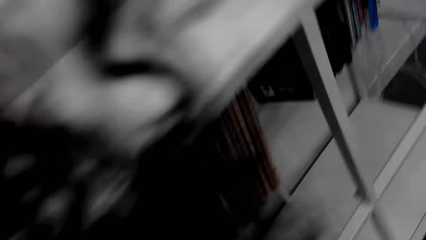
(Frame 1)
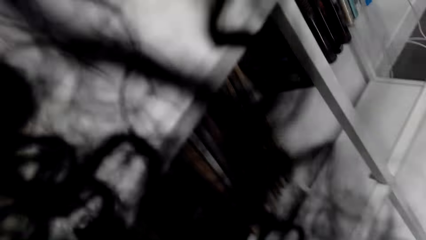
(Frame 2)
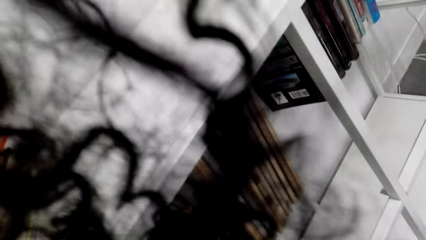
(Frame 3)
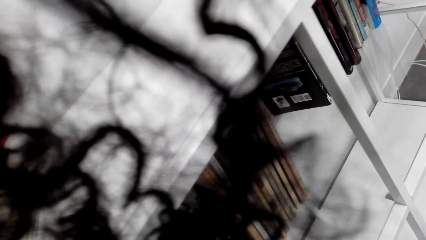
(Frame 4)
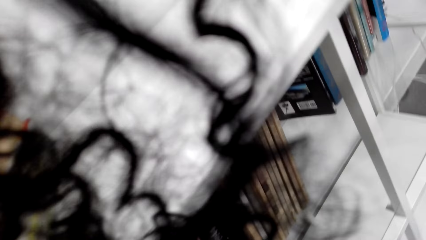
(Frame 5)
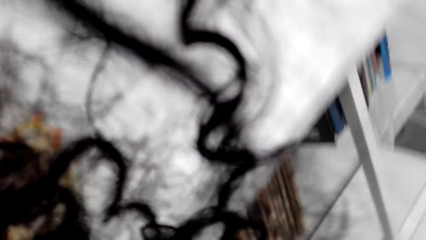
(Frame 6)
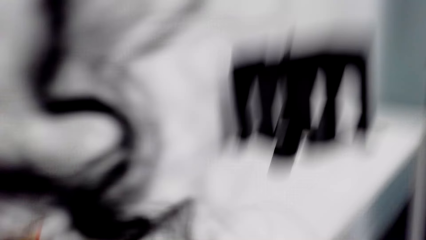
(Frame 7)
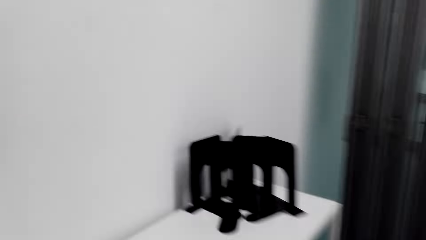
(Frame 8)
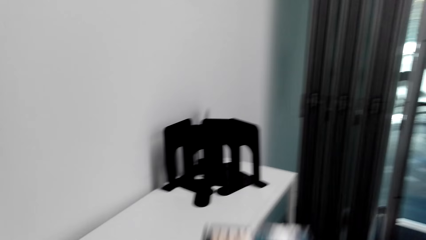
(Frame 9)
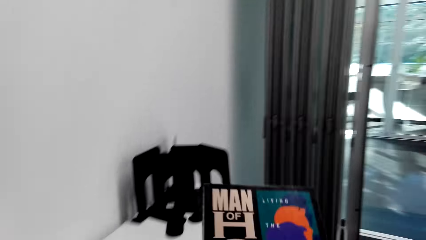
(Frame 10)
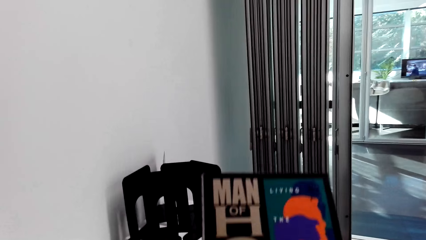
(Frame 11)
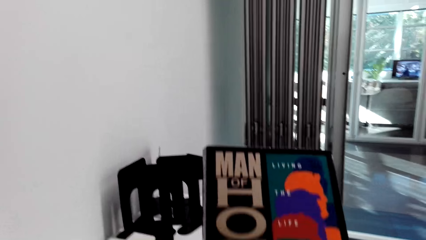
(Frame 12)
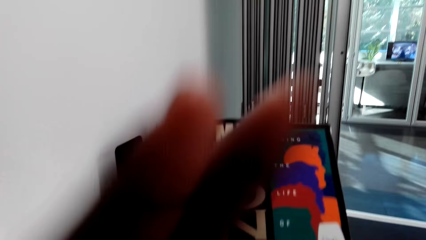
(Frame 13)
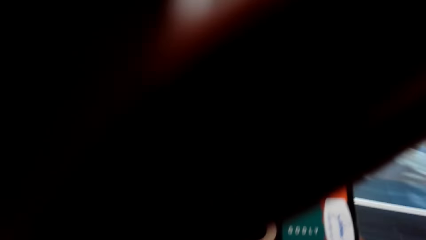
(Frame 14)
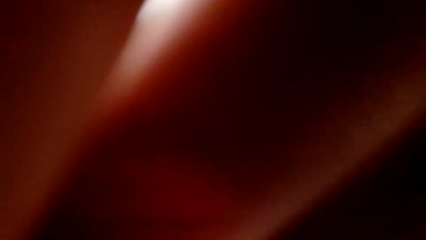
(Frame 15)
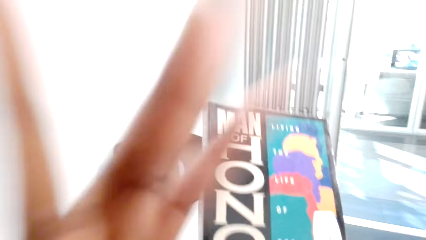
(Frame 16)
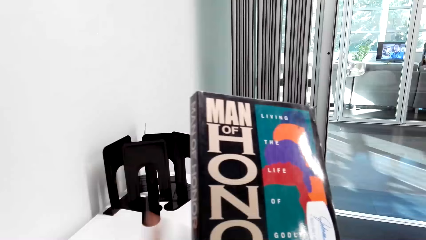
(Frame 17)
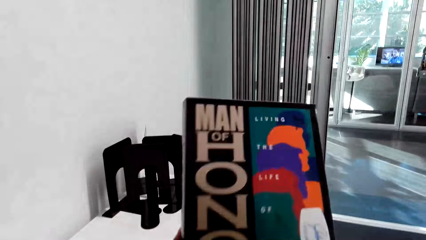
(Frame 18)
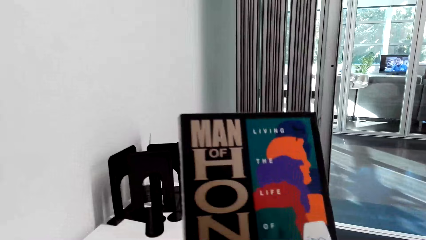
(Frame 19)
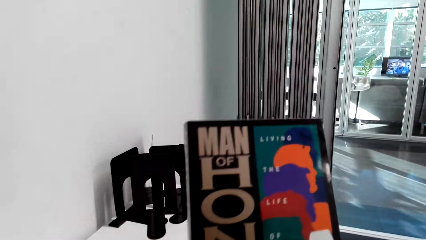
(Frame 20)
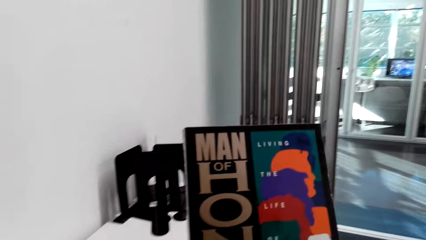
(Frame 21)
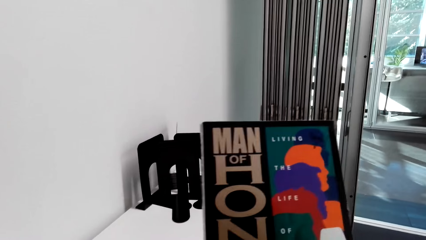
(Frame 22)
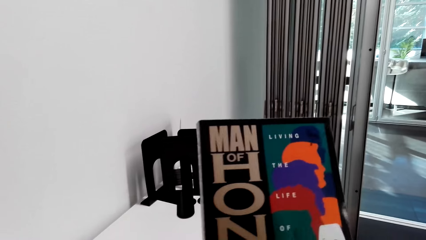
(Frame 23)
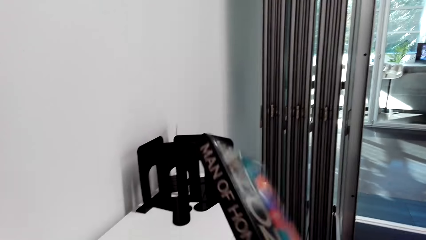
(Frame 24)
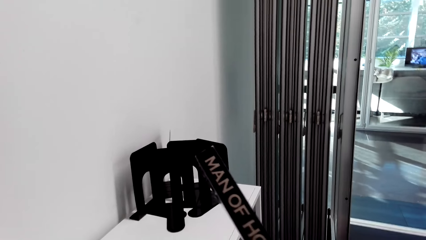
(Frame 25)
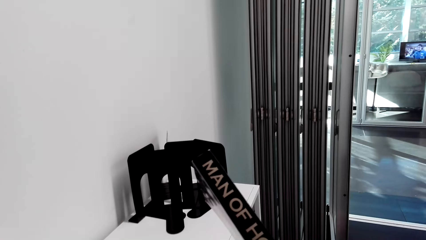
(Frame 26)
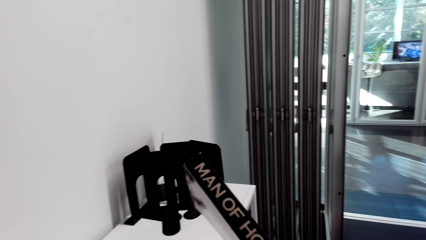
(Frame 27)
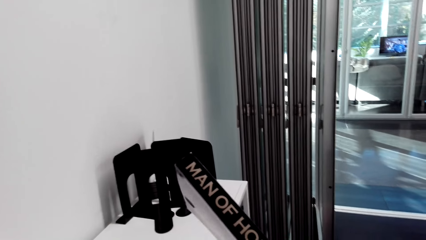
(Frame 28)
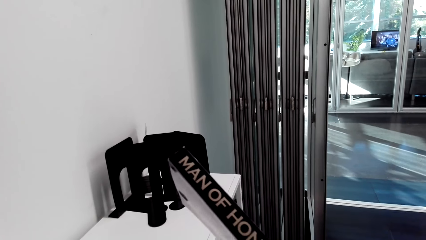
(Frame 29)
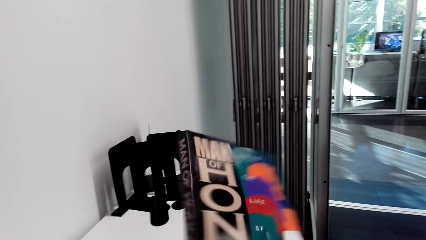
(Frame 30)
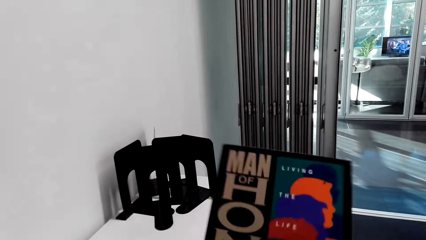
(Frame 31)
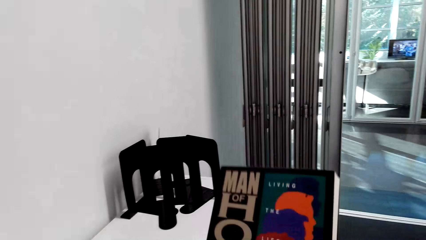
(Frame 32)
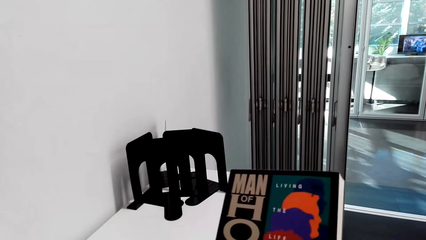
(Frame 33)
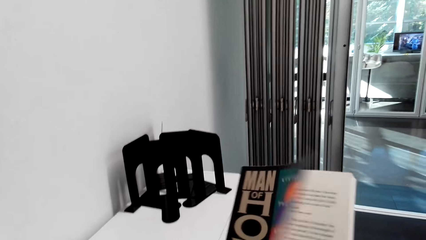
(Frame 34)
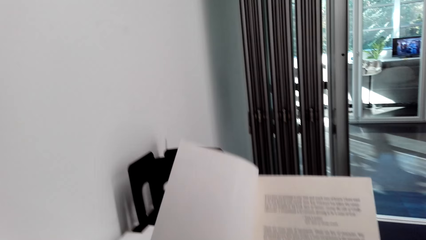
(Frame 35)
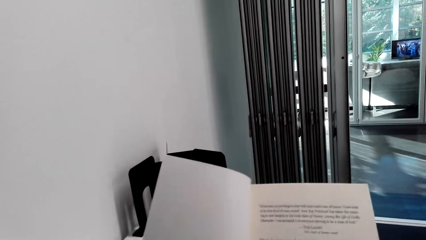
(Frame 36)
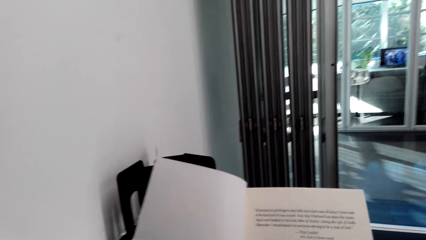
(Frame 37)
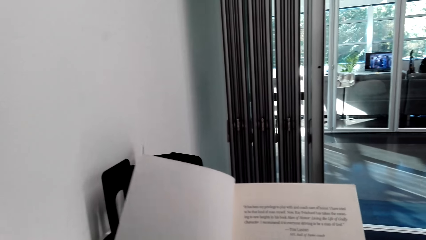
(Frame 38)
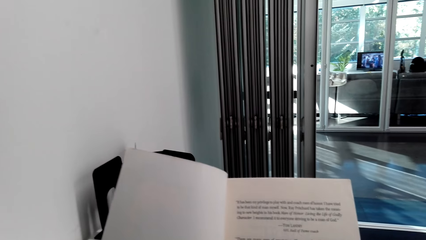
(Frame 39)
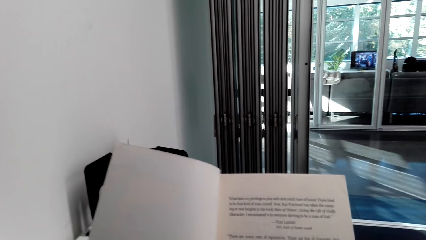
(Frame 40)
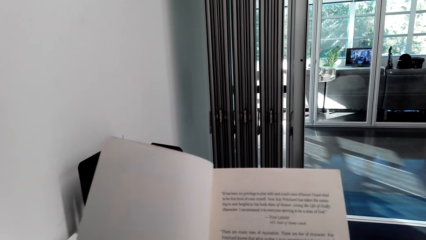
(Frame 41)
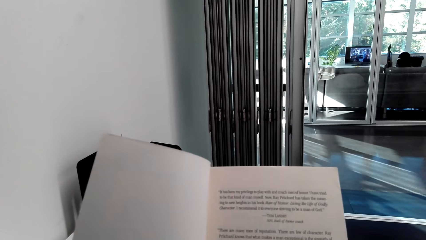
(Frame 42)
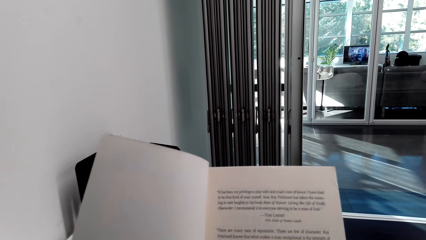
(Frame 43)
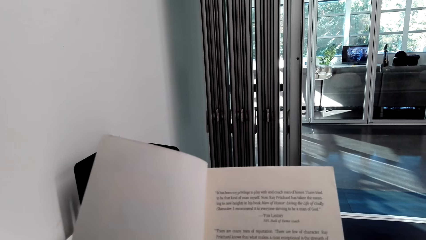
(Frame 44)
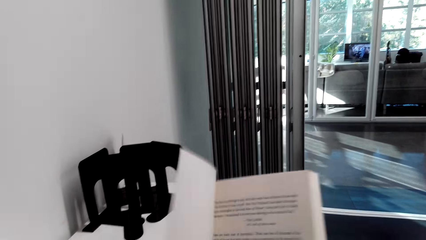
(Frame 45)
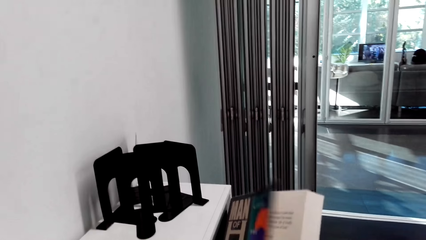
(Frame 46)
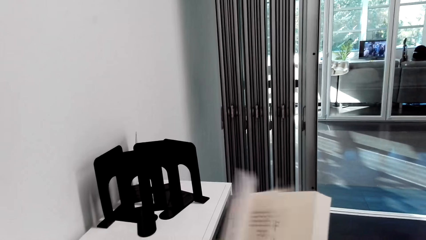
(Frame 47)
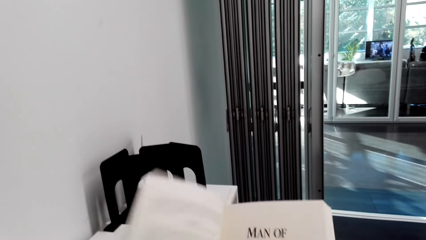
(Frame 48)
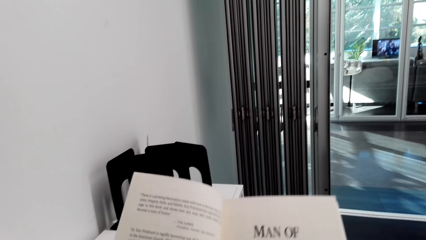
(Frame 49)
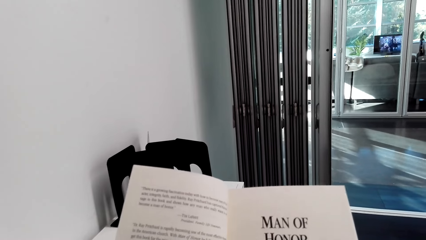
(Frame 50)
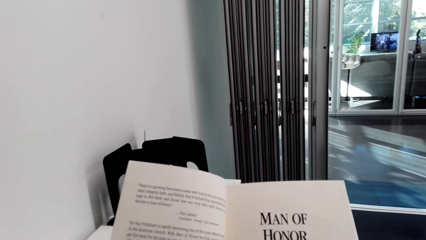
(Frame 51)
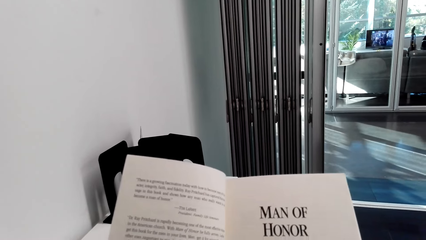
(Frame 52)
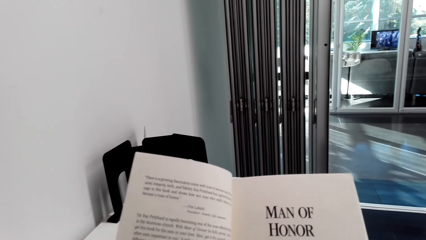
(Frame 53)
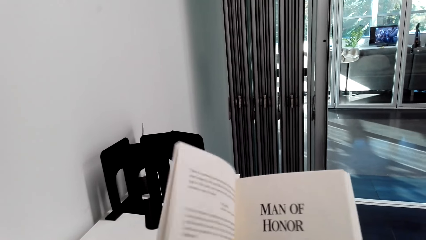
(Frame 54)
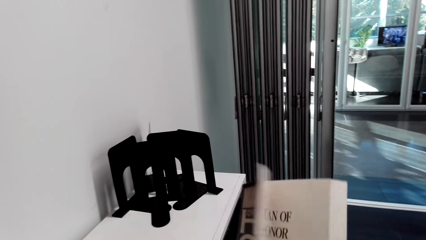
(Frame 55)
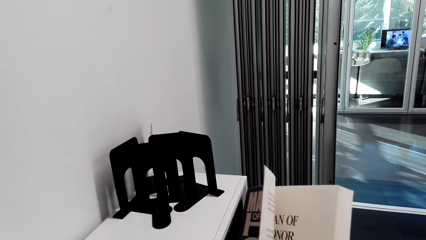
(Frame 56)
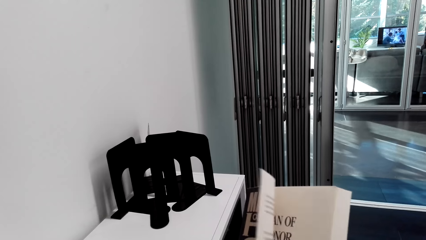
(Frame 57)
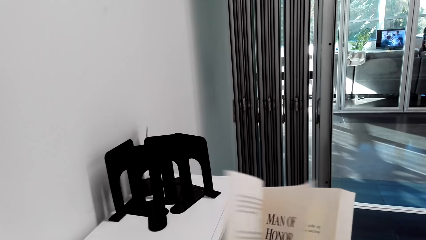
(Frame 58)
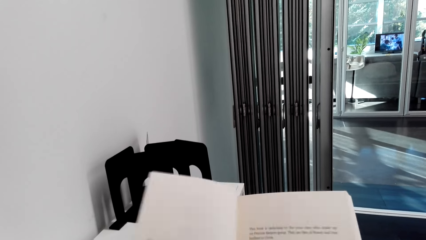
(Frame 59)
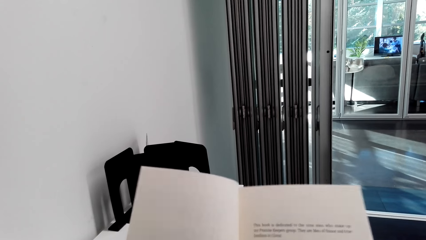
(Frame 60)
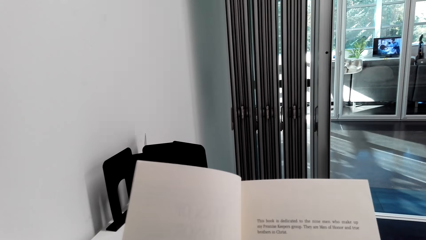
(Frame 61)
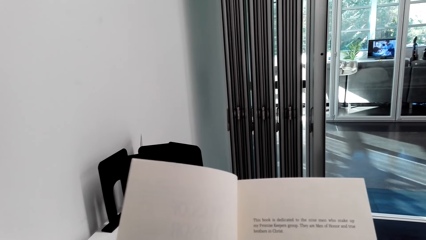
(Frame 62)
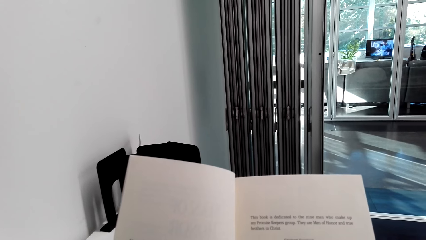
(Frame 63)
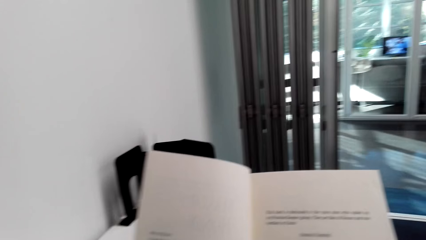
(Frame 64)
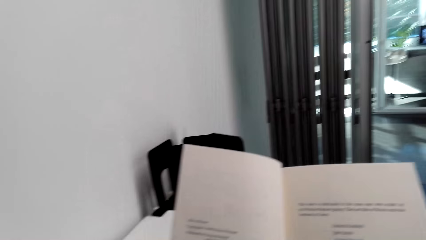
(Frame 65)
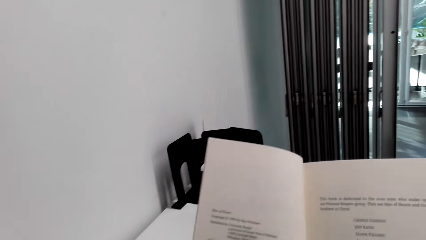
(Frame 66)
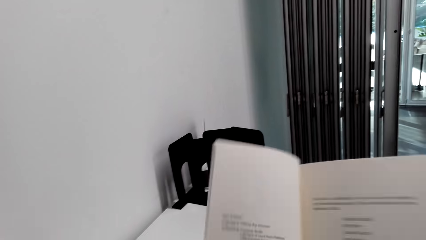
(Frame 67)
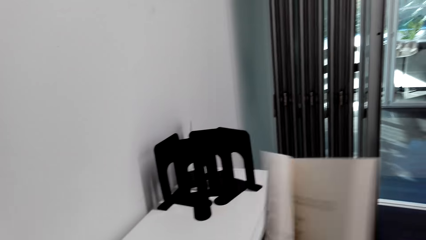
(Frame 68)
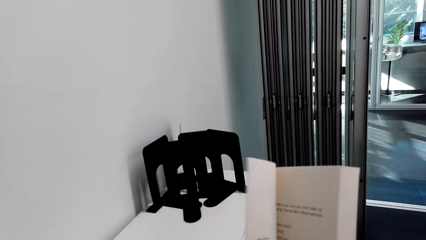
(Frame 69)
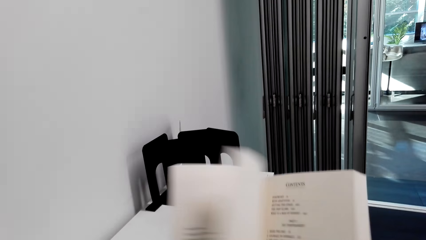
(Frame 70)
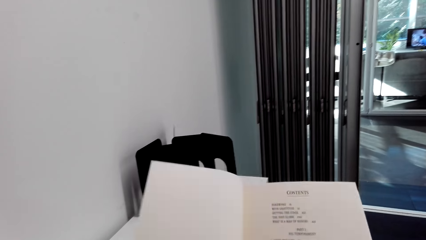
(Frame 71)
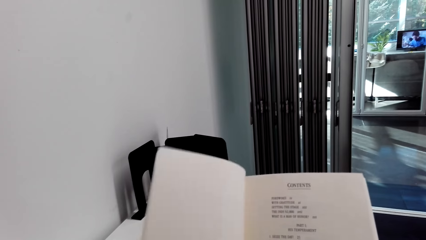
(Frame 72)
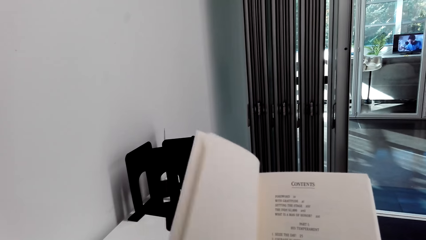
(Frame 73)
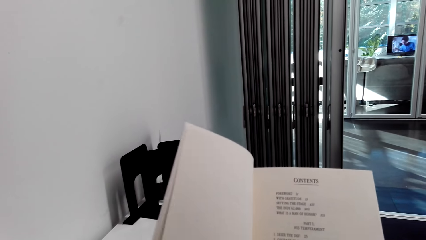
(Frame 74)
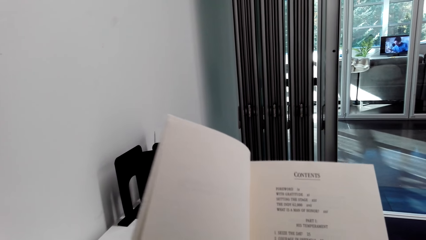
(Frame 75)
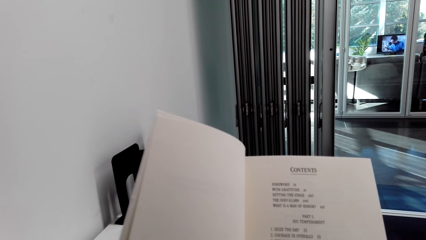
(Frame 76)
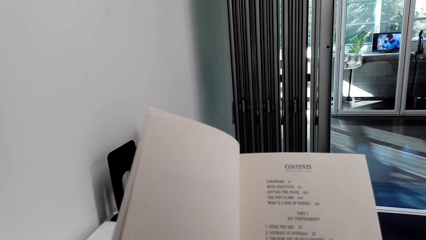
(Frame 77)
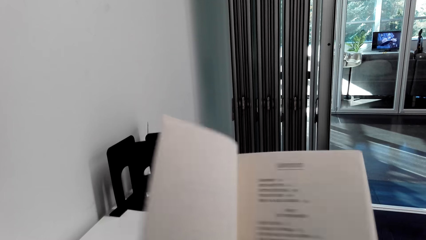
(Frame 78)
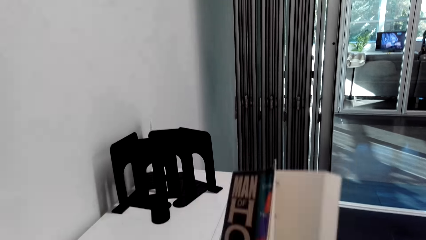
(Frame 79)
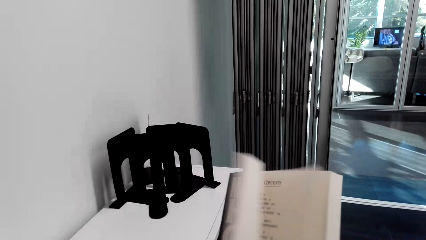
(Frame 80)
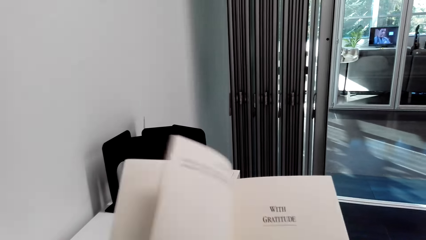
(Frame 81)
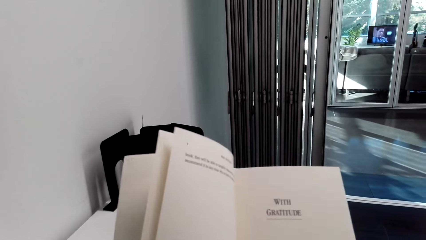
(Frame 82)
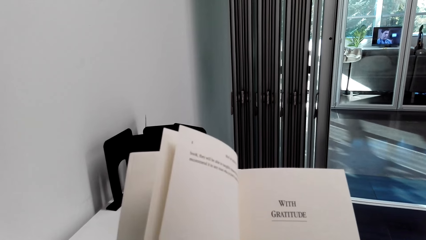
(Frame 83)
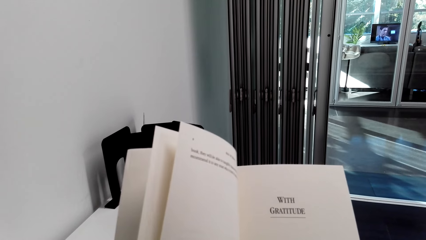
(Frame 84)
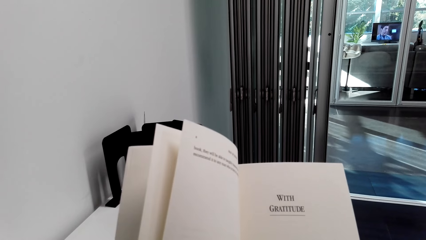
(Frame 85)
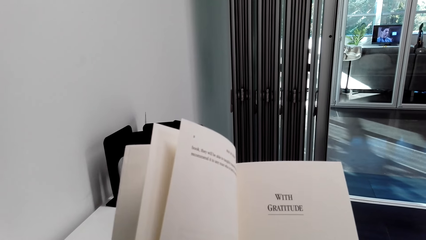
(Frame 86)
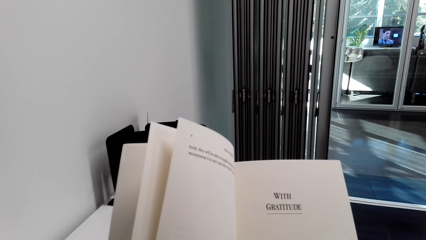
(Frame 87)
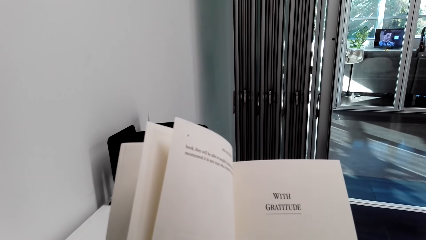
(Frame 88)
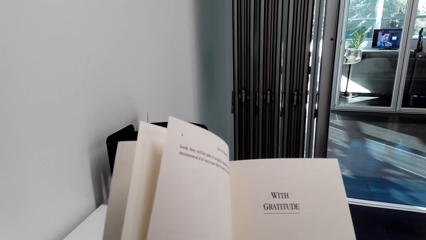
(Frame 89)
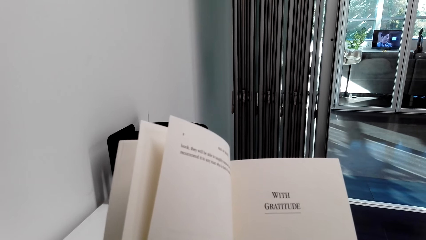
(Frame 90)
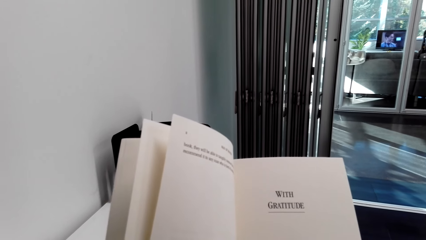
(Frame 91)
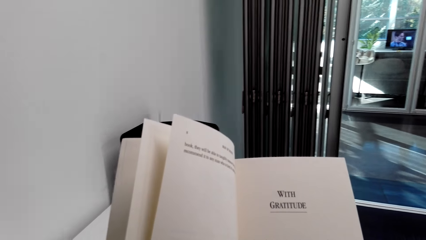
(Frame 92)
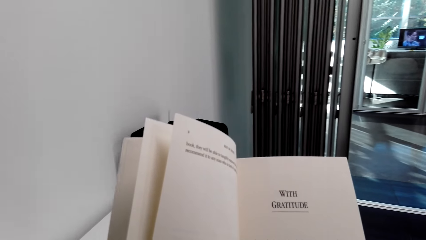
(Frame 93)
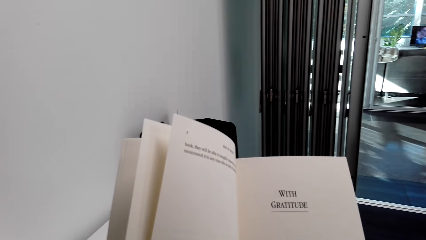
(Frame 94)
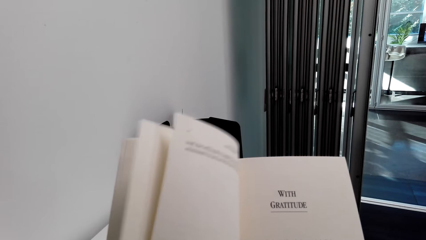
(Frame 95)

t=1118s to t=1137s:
The camera wearer looks at the book. They open the book. They flip the pages.
